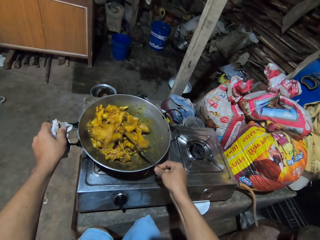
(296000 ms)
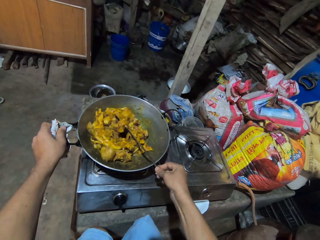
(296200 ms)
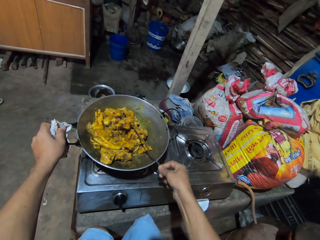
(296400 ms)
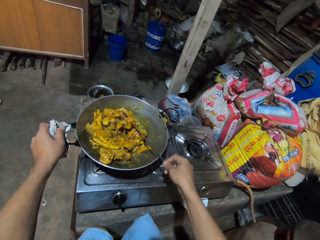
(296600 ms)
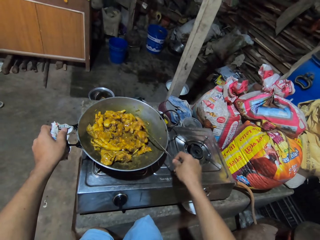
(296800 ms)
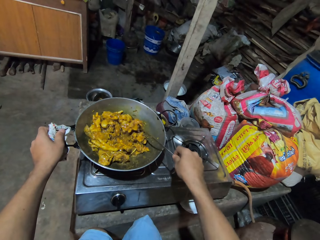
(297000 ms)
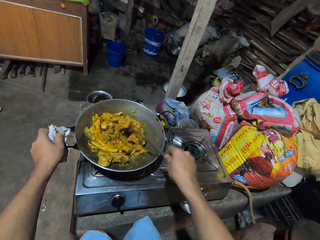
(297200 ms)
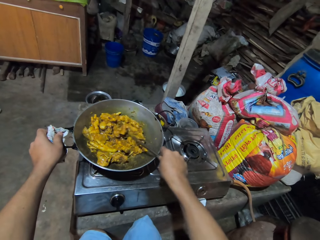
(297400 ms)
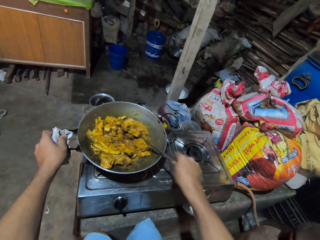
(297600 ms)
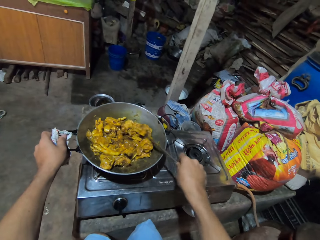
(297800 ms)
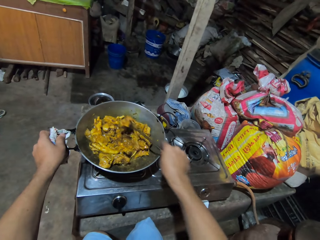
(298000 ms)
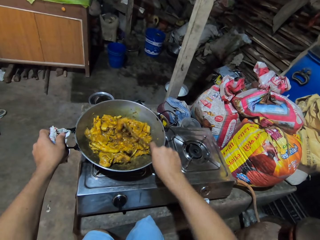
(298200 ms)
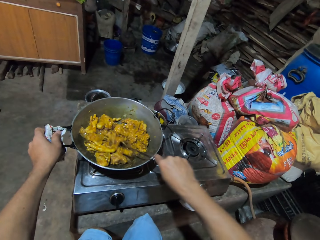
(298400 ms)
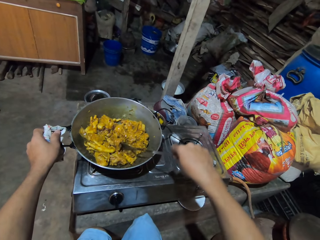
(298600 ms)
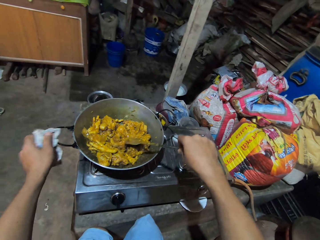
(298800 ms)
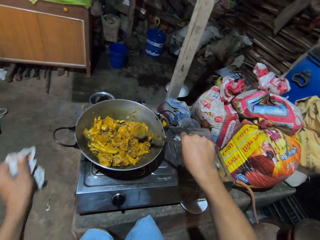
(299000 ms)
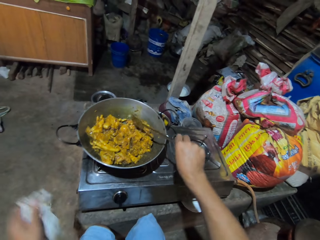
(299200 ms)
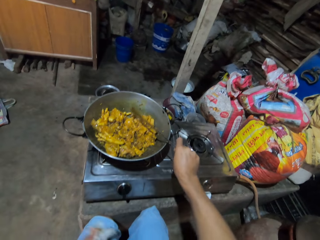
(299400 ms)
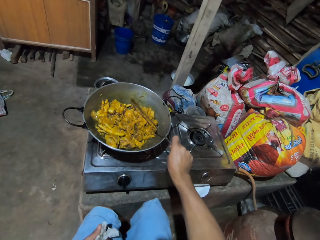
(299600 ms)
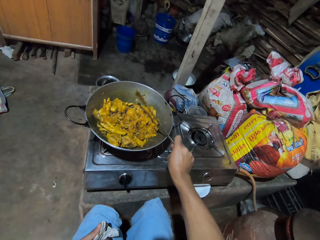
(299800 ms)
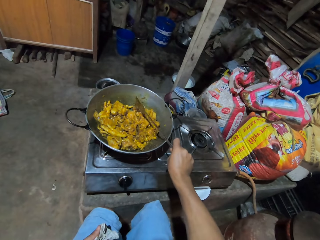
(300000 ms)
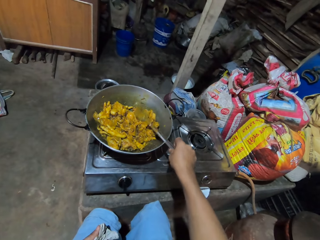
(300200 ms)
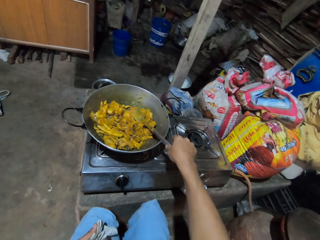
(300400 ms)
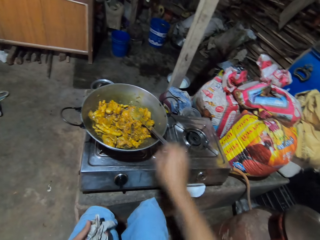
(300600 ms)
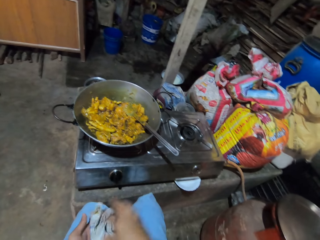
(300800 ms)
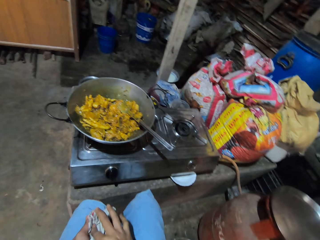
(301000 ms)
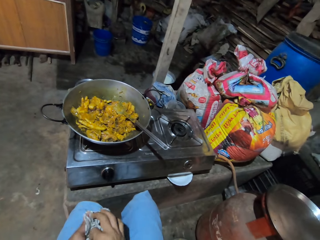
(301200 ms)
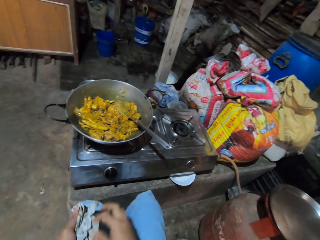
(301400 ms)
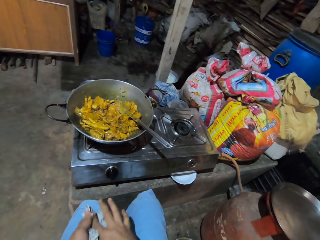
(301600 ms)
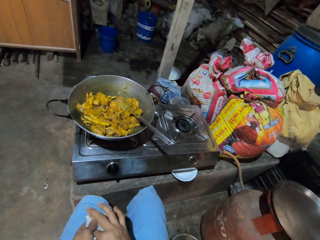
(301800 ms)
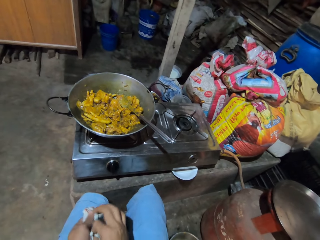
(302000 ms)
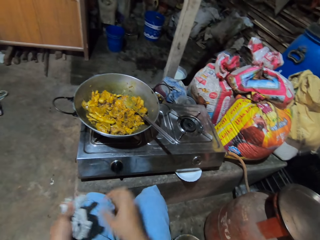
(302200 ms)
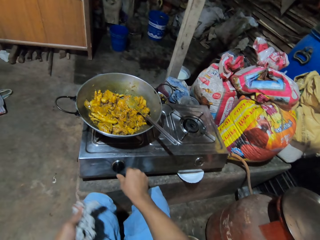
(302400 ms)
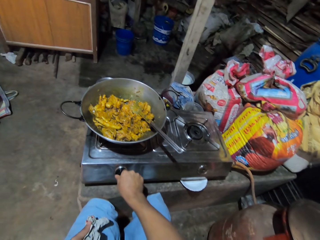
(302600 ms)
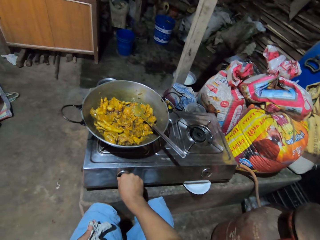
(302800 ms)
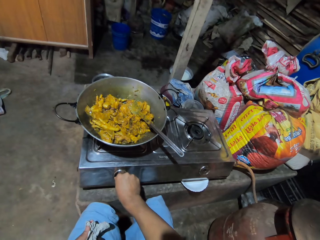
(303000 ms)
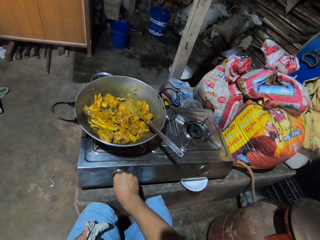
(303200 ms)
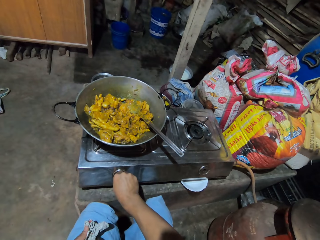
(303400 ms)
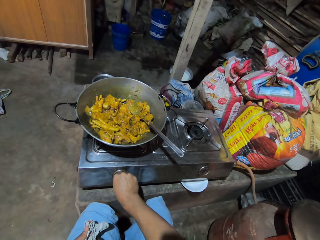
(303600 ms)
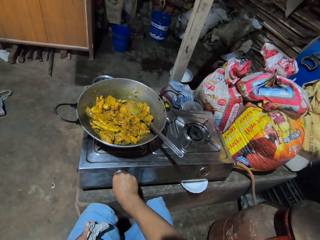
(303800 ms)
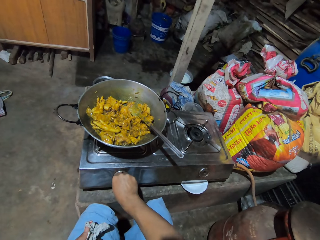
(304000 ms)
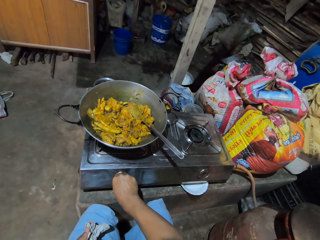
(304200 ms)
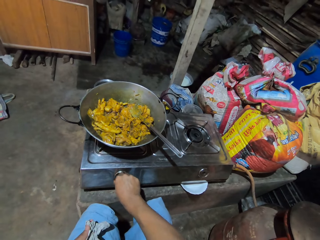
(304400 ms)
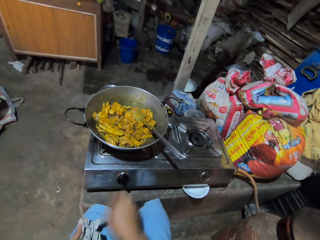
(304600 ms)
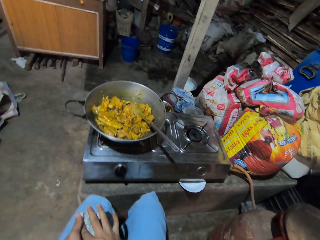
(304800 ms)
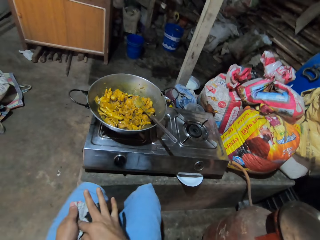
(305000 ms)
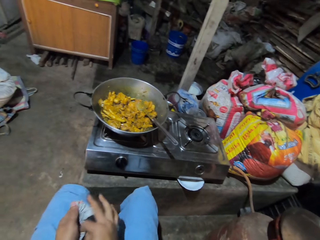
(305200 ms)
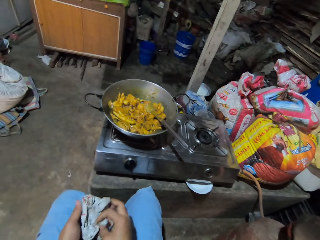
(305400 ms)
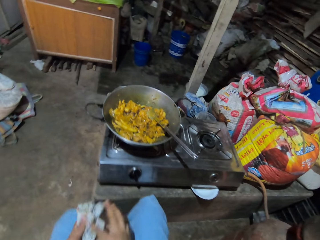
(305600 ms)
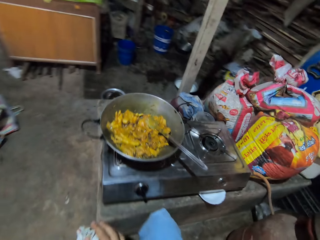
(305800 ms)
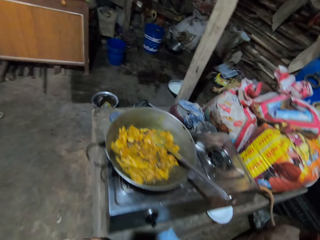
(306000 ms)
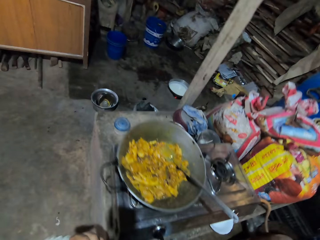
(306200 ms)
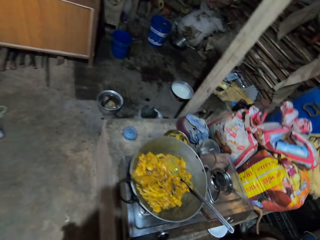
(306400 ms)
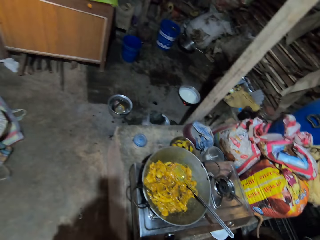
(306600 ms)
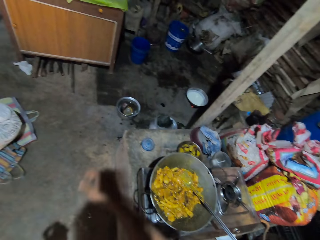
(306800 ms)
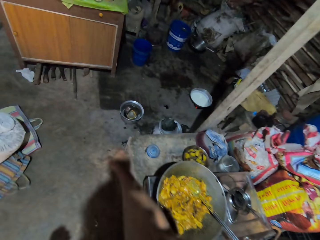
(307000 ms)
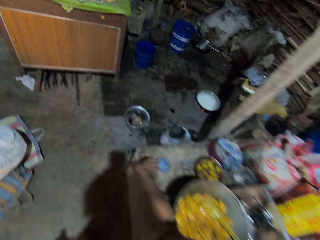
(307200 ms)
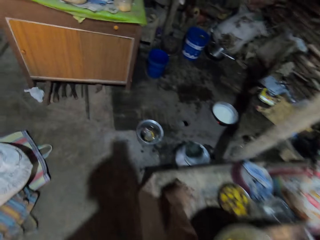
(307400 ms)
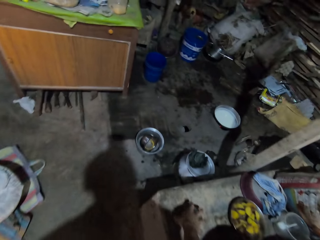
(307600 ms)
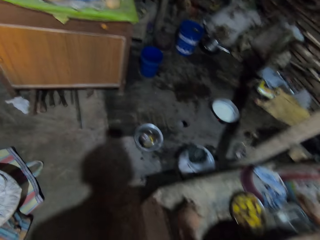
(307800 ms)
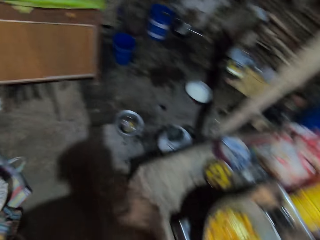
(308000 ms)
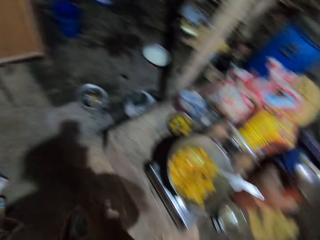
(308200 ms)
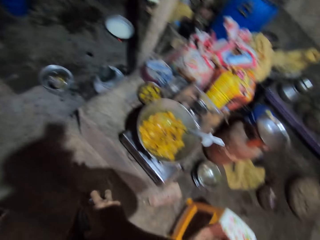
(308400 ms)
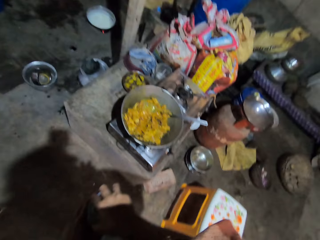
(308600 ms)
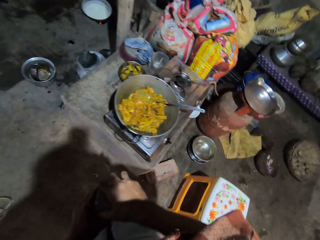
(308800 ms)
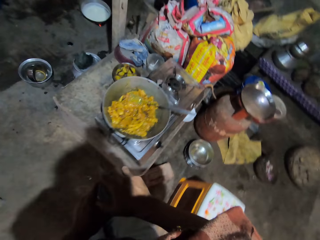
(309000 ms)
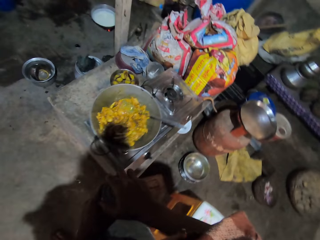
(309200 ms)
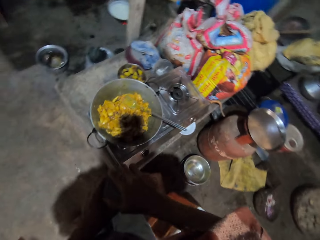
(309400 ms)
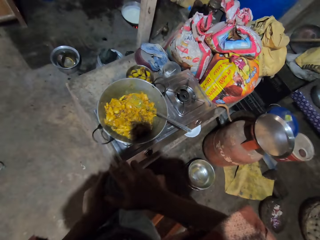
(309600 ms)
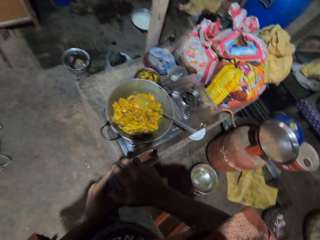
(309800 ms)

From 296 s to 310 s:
The camera wearer moves their hand back. They hit the solid turner on the deep frying pan. They place the solid turner in the deep frying pan. They move their hand back. They hold the cloth and wipe their hand on the cloth. They move their hand forward, hold the knob and switch the knob. They wipe their fingers. They move their hand on the lap. They stand up. They move their hand forward. They pick up a tin of something. They hold a lid.

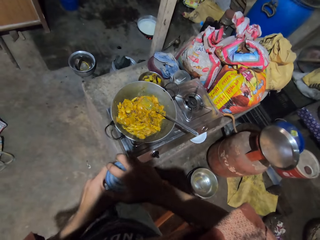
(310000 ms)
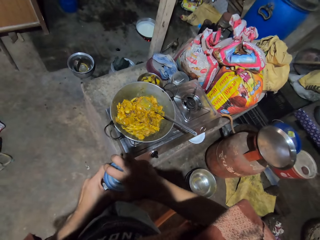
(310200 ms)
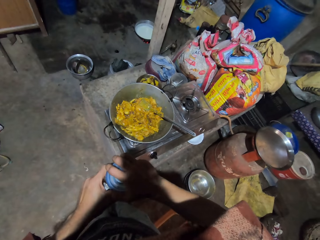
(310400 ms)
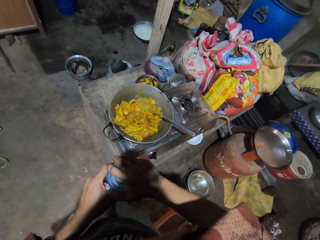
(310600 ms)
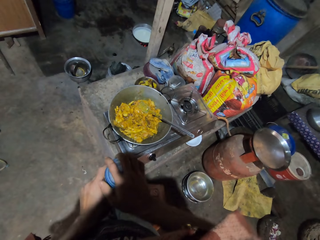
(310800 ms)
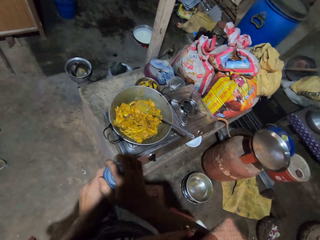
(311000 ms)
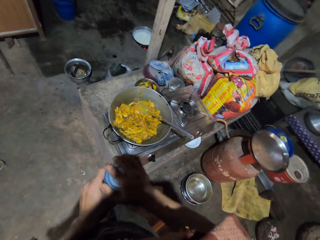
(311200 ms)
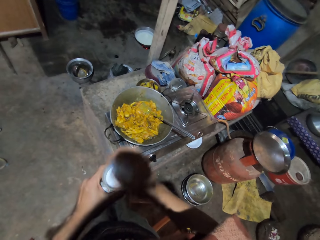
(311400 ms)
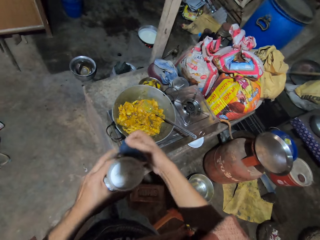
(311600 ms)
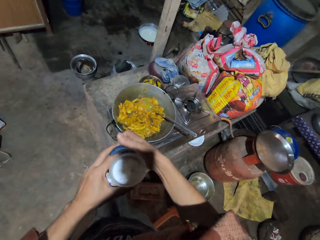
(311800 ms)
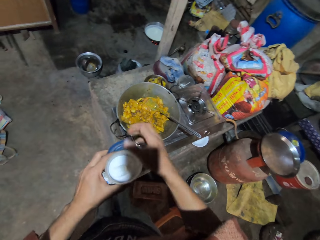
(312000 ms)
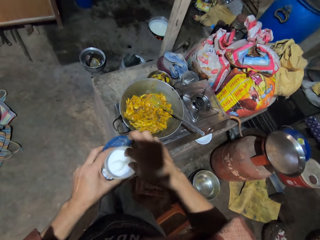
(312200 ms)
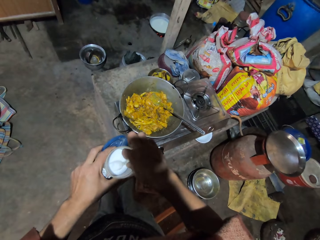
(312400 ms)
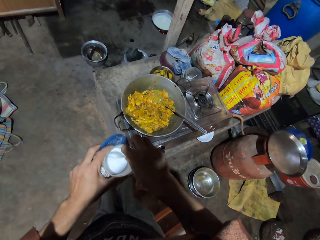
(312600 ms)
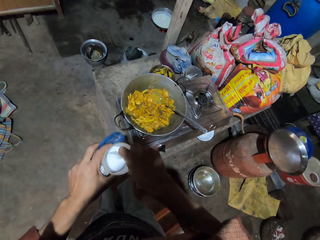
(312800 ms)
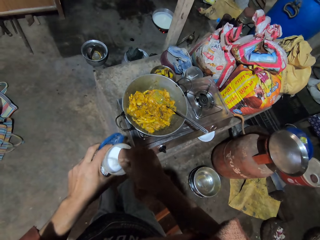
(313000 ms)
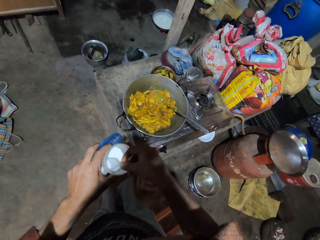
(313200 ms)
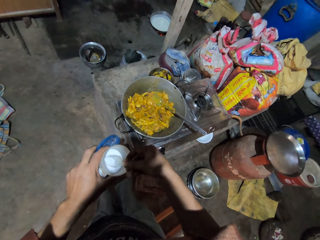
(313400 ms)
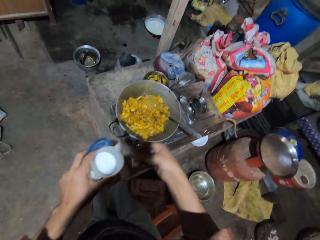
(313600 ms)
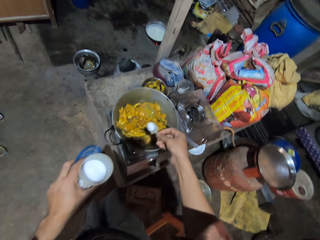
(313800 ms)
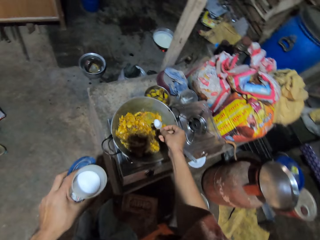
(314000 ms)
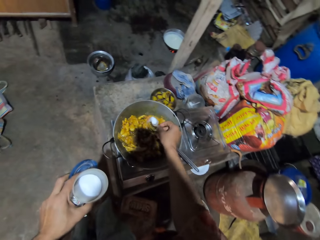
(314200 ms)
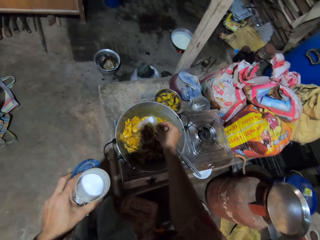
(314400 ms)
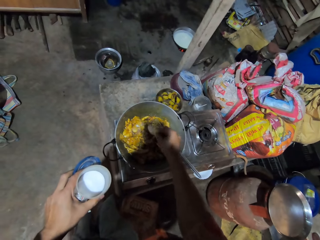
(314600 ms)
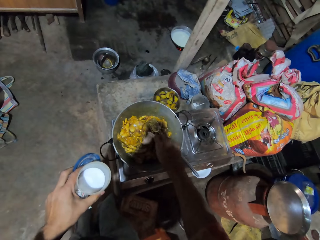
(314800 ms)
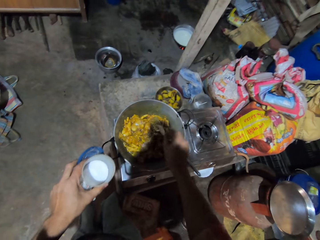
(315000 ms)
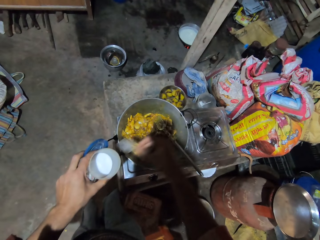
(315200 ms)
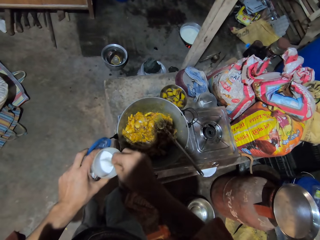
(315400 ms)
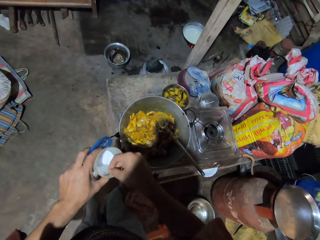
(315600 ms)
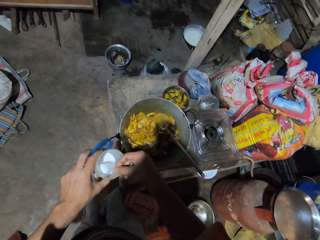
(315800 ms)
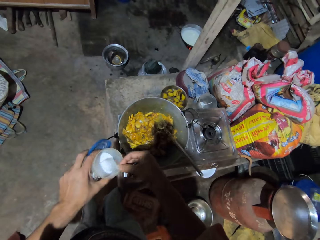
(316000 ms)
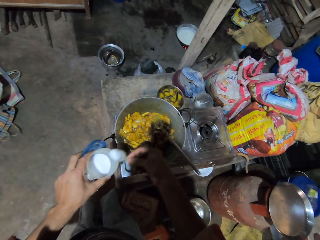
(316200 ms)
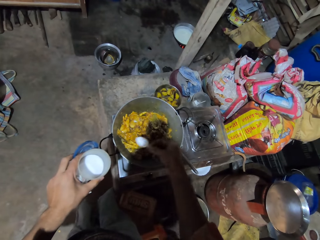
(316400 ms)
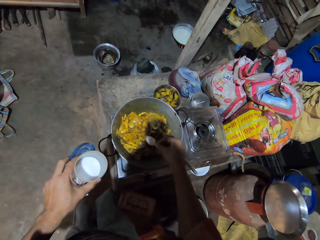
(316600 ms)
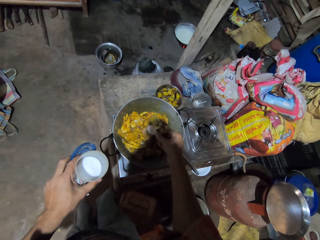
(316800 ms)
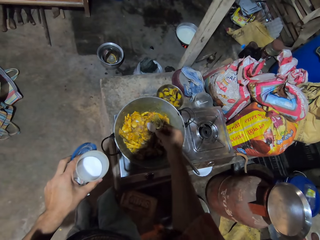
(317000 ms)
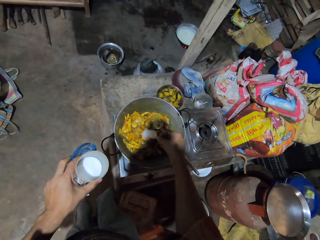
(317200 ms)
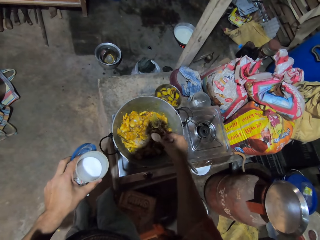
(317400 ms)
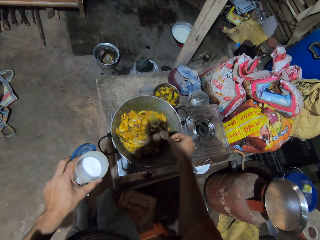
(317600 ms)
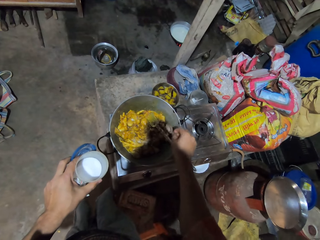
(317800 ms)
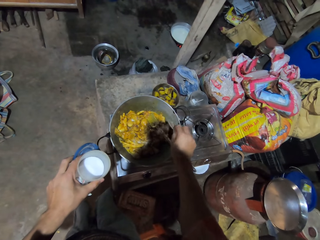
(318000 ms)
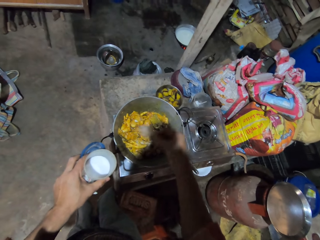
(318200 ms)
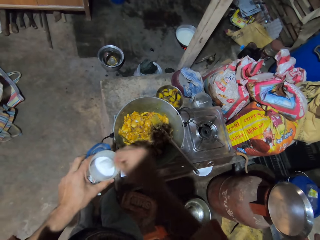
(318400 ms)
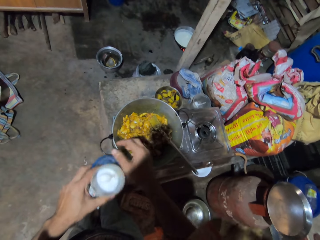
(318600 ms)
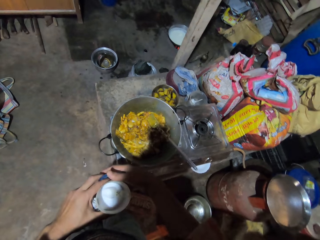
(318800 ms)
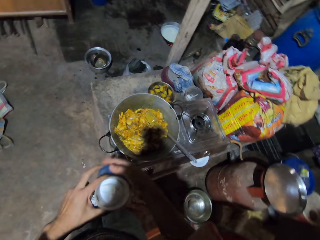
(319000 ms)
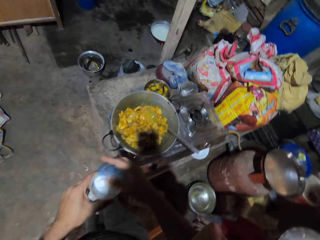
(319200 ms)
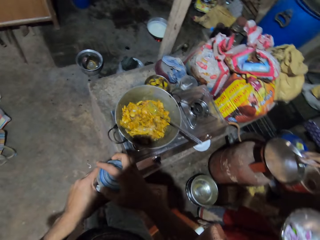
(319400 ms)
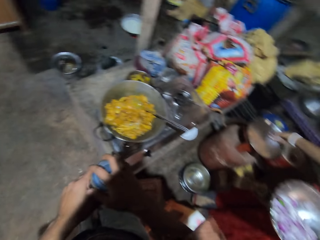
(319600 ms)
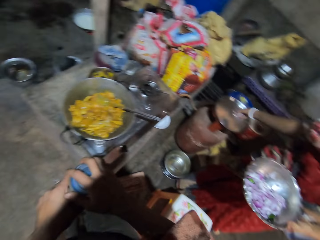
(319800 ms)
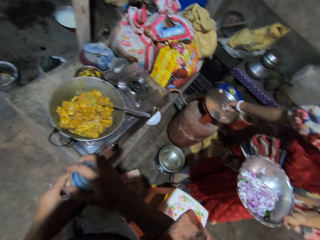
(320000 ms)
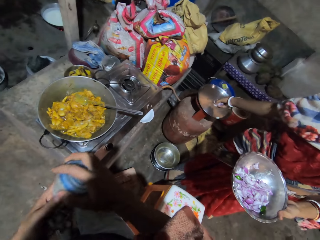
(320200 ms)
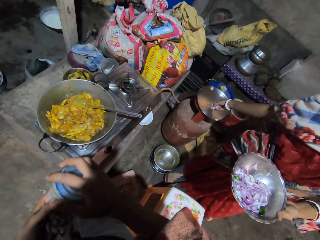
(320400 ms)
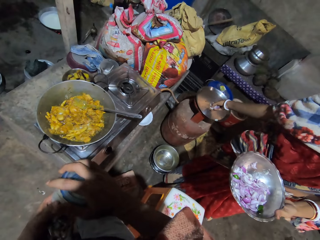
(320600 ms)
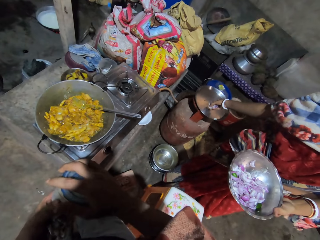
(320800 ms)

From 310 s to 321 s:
The camera wearer opens the tin of something. They move the lid aside. They move their hand in the tin. They pick up a spoon and hold the spoon. They scoop salt with the spoon. They move the spoon forward. They pour salt in the stew. They spread salt on the food. They move the spoon up. They put the spoon in the salt. They scoop salt with the spoon. They pour salt in the stew. They put the spoon in the tin of salt. They move their hand up. They close the tin of salt. They hold the lid. They look right.
